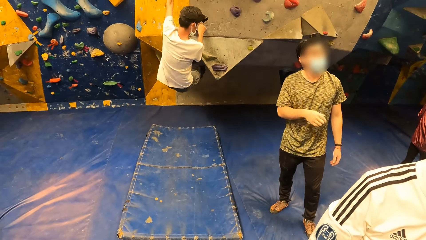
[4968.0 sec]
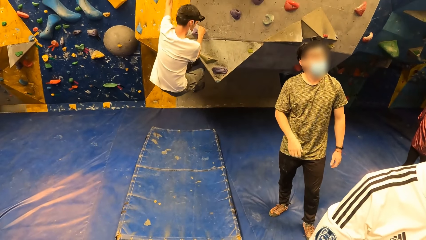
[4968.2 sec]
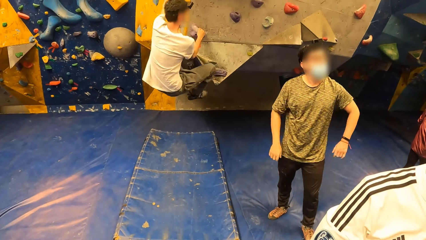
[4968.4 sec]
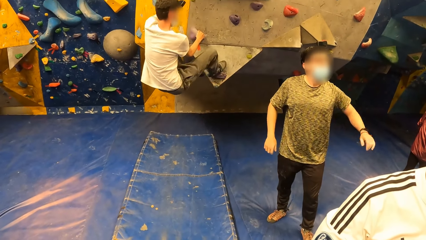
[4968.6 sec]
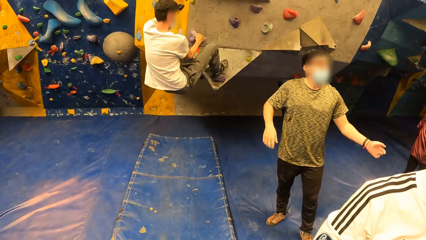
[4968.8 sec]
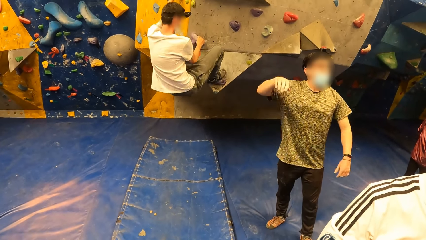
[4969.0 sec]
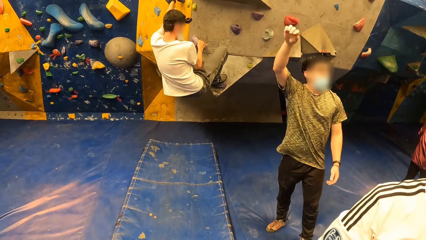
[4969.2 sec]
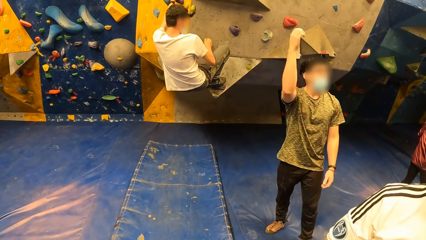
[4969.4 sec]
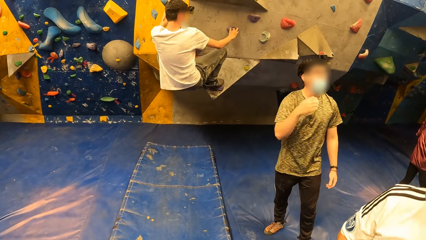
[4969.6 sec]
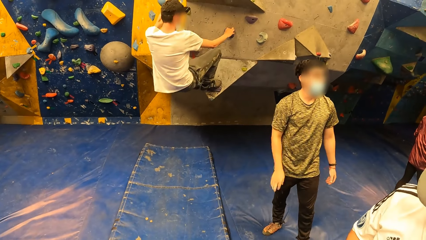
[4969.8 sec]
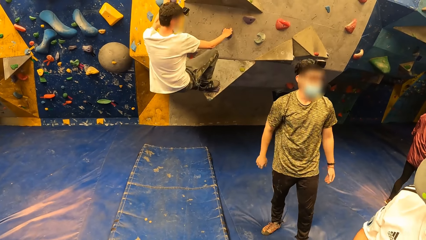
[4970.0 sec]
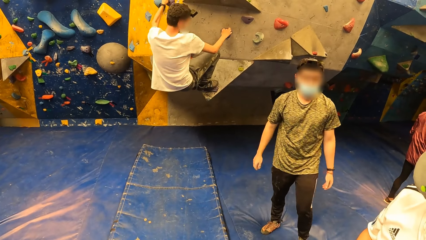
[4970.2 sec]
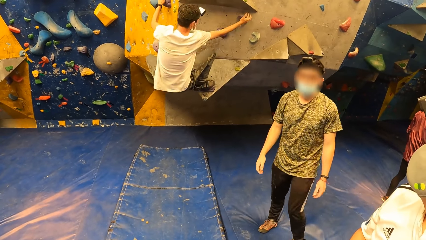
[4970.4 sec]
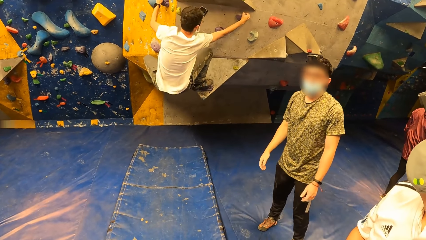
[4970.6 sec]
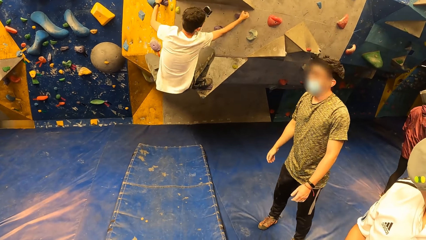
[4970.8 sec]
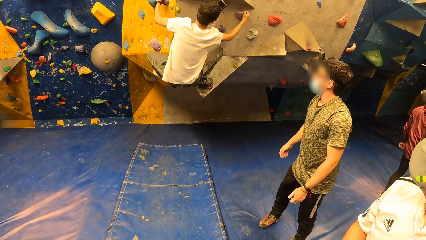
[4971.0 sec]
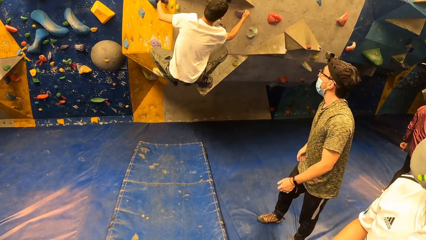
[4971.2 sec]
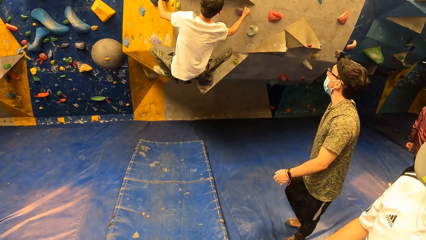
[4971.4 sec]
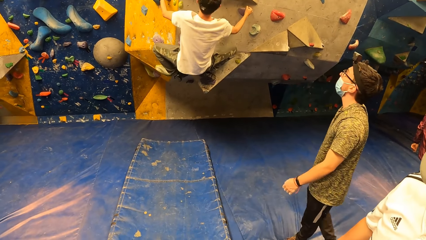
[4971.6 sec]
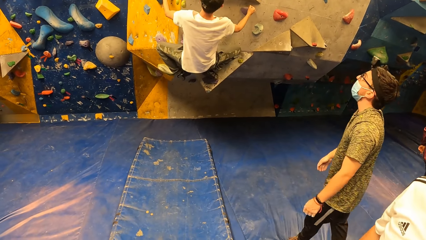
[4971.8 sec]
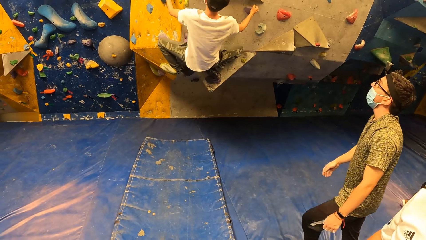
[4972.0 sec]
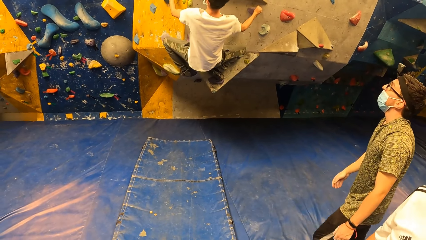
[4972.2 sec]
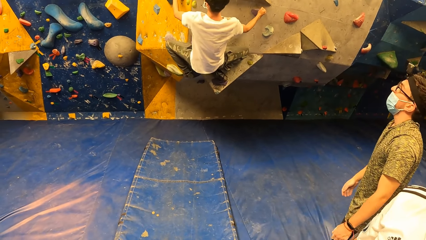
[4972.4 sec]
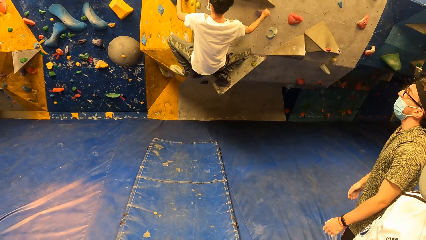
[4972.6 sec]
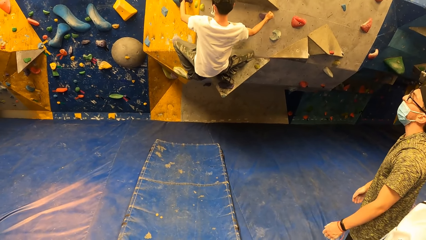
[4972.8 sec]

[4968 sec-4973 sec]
The man climbs the wall.

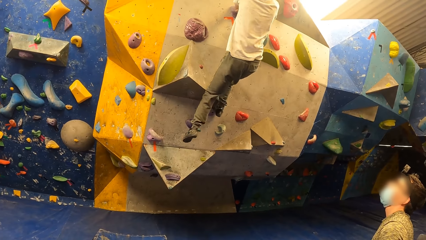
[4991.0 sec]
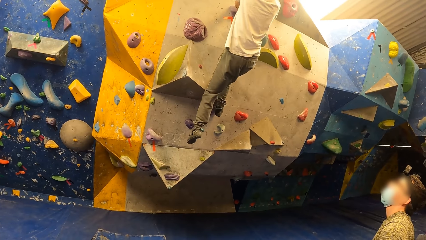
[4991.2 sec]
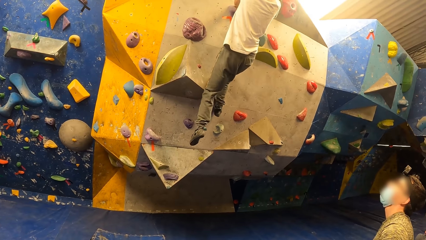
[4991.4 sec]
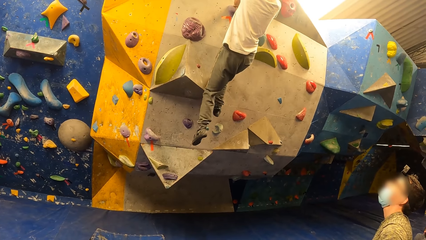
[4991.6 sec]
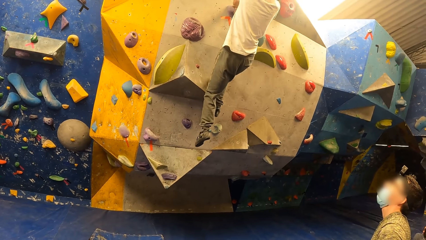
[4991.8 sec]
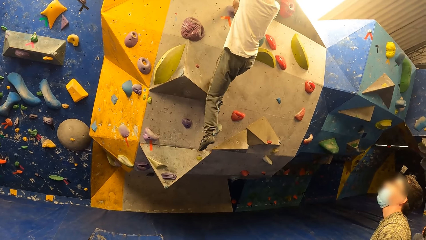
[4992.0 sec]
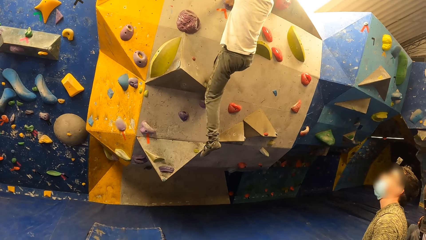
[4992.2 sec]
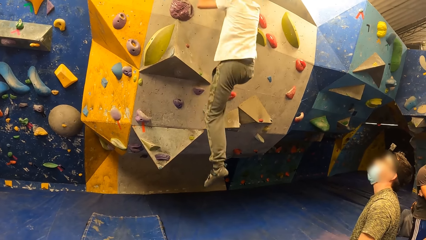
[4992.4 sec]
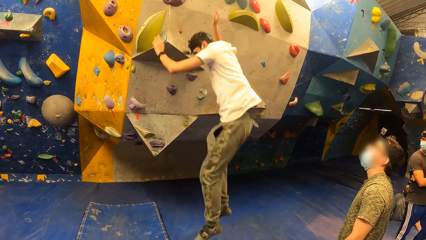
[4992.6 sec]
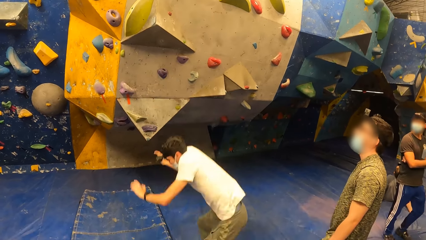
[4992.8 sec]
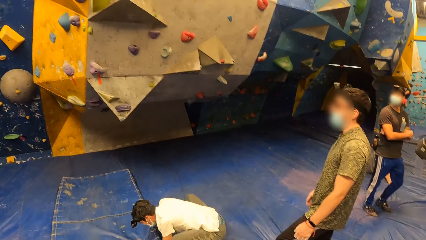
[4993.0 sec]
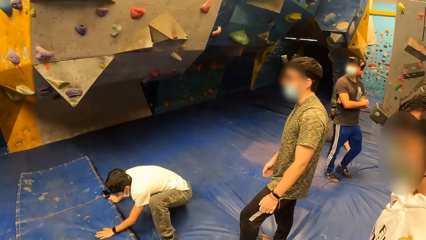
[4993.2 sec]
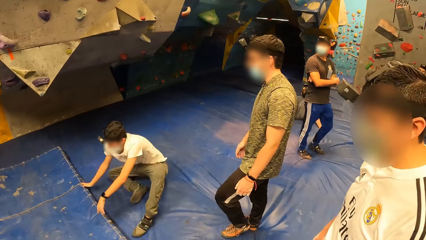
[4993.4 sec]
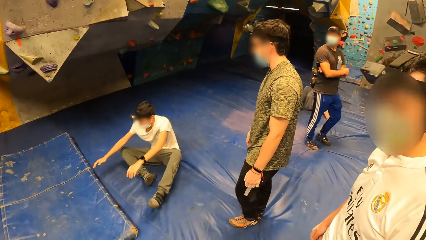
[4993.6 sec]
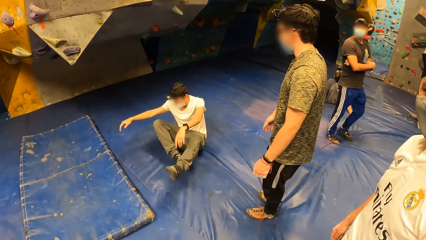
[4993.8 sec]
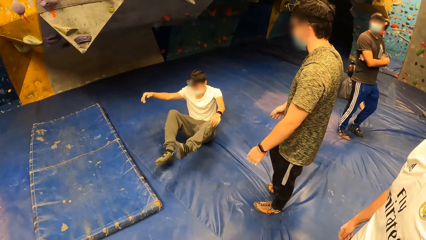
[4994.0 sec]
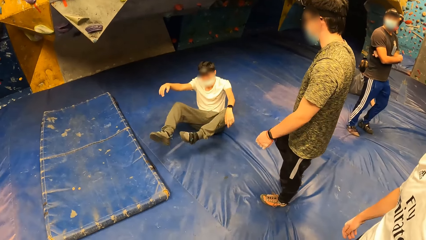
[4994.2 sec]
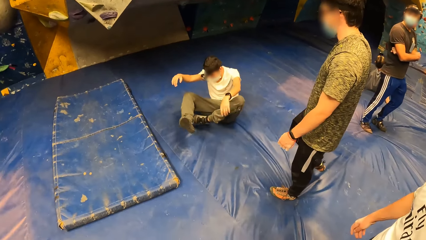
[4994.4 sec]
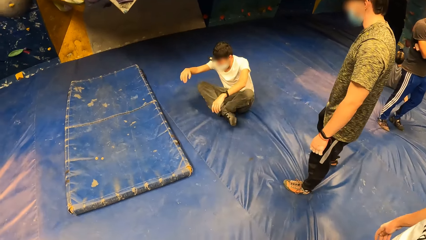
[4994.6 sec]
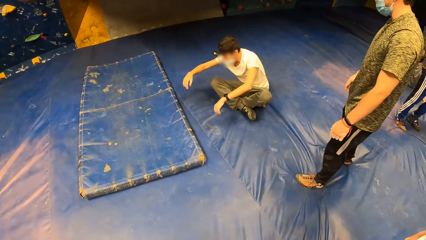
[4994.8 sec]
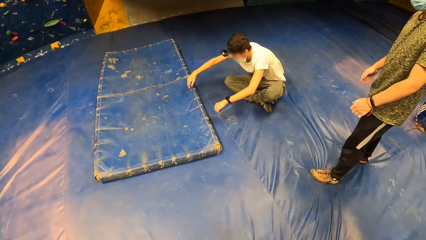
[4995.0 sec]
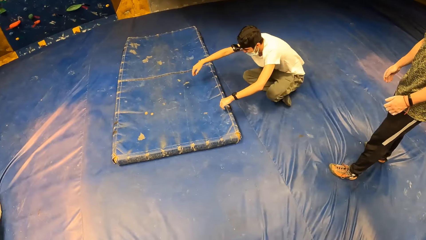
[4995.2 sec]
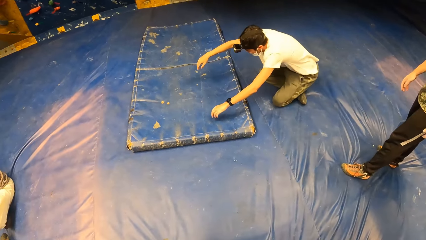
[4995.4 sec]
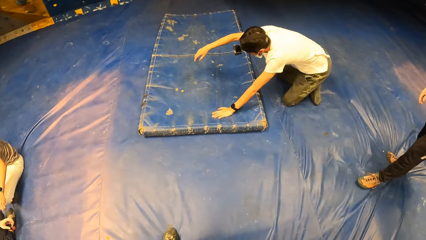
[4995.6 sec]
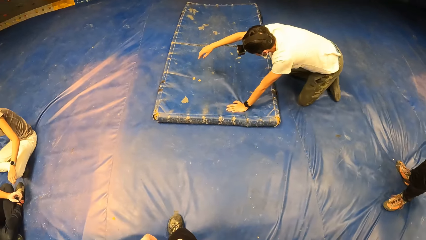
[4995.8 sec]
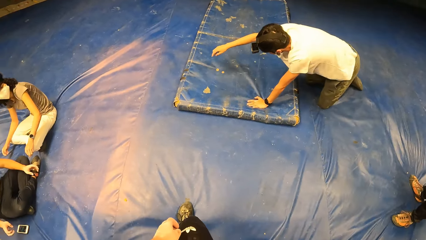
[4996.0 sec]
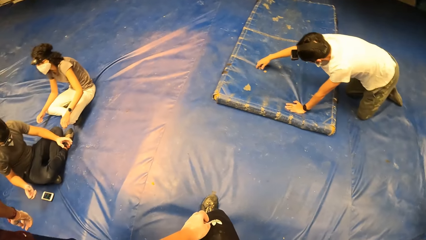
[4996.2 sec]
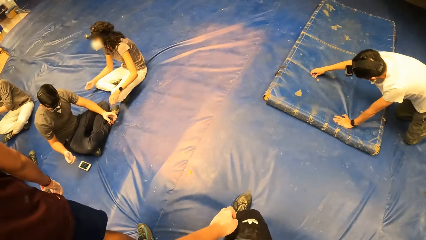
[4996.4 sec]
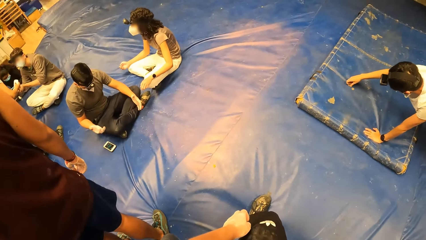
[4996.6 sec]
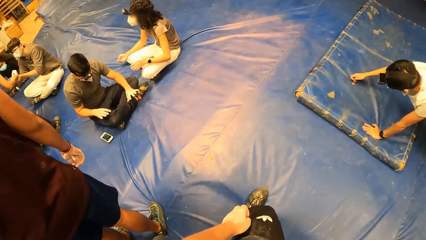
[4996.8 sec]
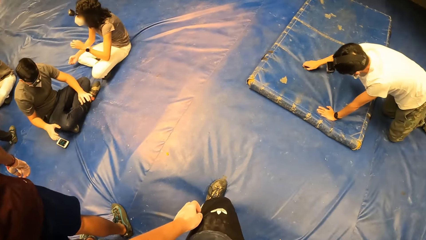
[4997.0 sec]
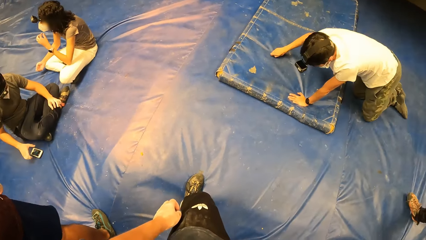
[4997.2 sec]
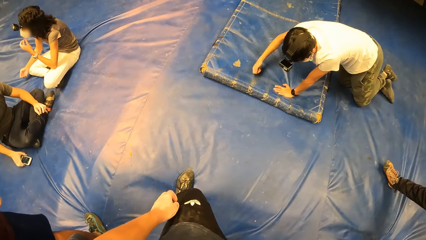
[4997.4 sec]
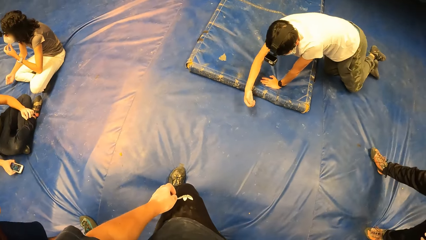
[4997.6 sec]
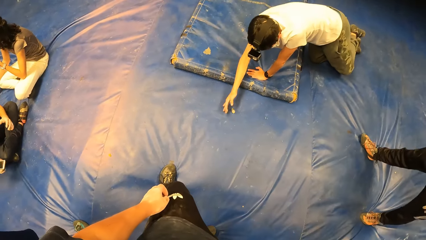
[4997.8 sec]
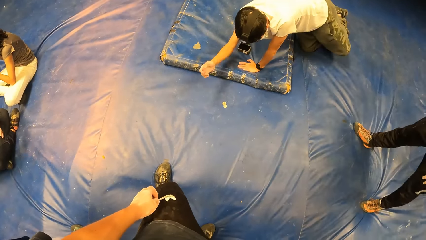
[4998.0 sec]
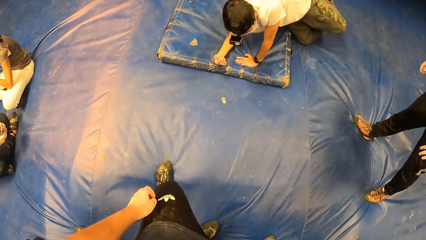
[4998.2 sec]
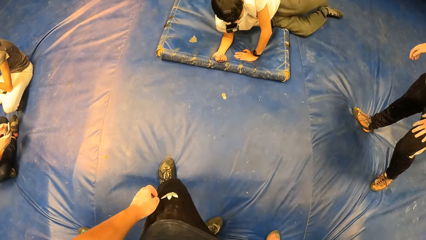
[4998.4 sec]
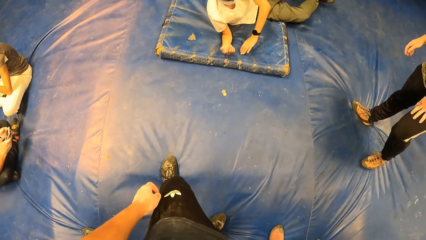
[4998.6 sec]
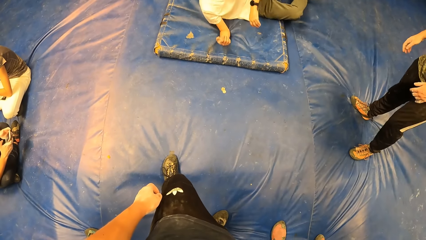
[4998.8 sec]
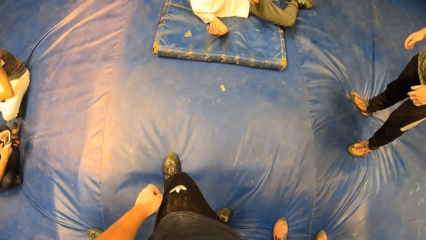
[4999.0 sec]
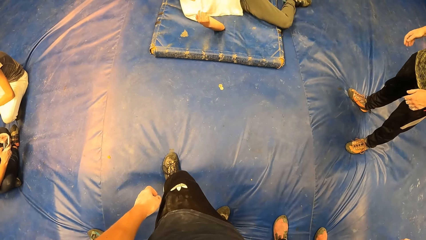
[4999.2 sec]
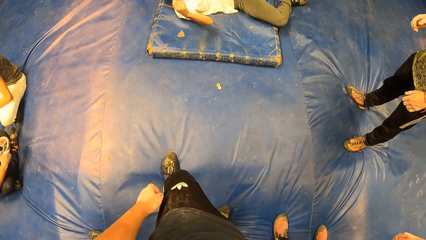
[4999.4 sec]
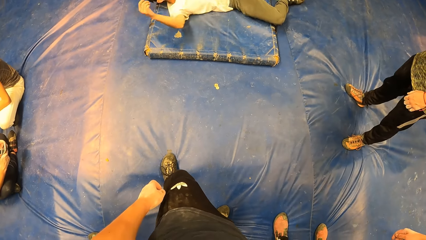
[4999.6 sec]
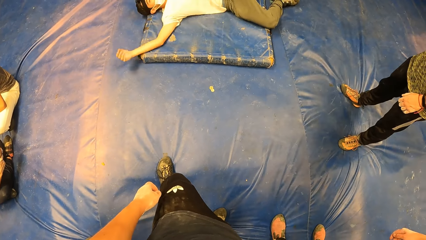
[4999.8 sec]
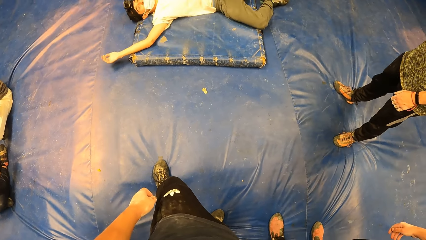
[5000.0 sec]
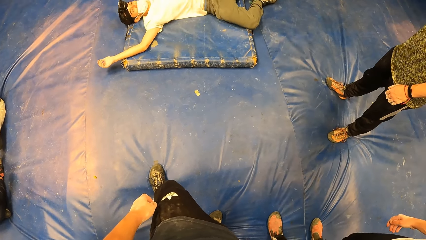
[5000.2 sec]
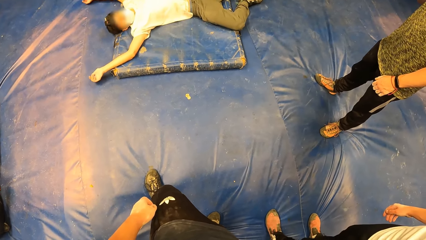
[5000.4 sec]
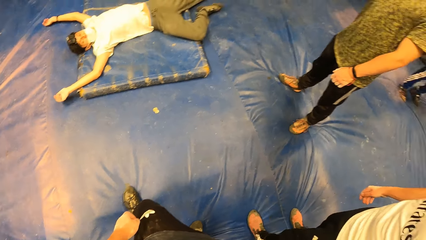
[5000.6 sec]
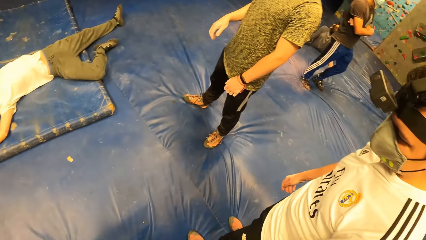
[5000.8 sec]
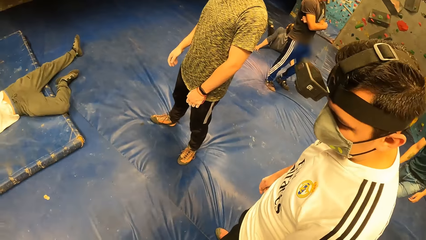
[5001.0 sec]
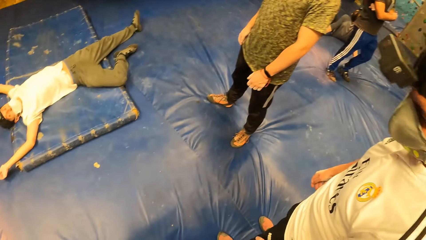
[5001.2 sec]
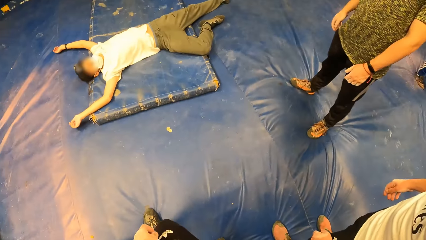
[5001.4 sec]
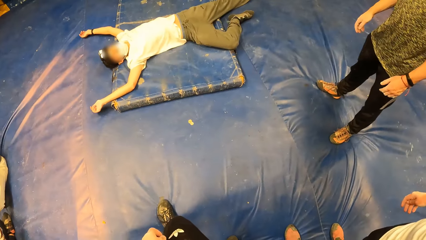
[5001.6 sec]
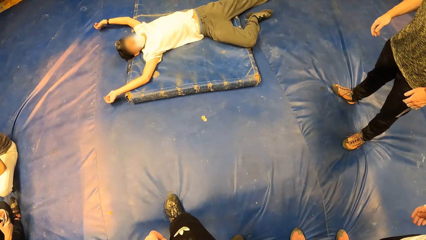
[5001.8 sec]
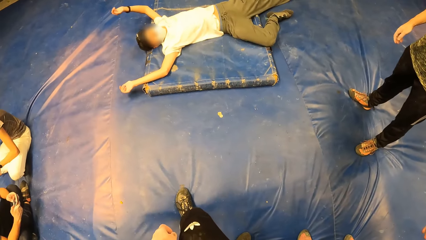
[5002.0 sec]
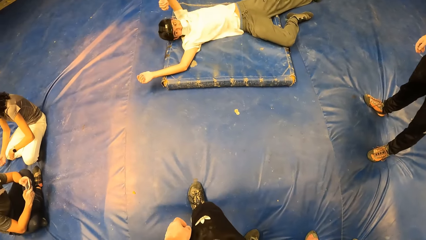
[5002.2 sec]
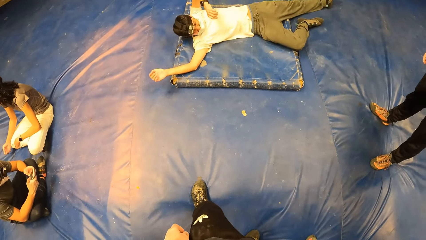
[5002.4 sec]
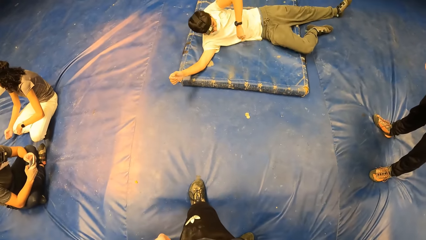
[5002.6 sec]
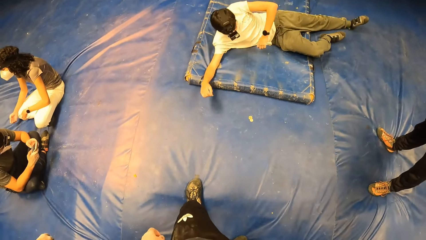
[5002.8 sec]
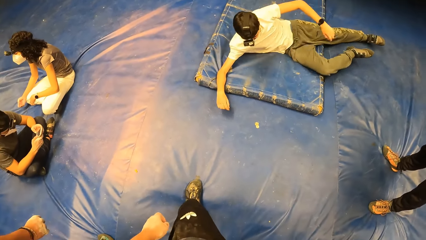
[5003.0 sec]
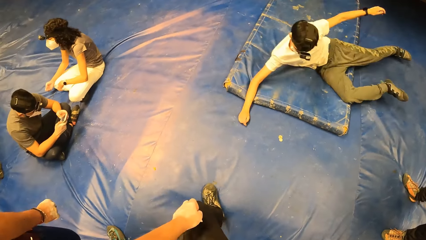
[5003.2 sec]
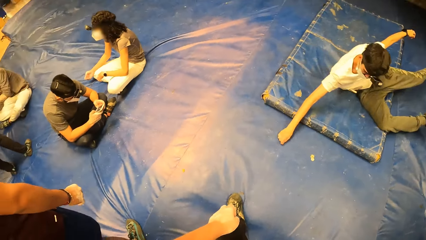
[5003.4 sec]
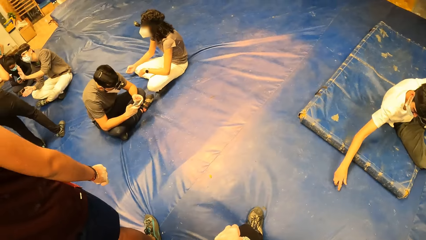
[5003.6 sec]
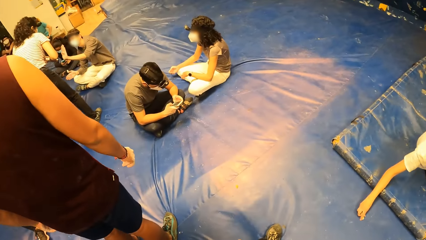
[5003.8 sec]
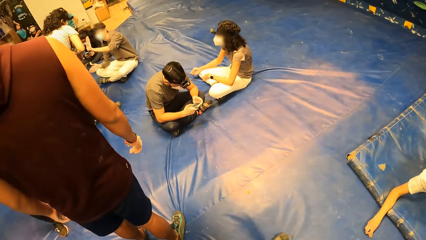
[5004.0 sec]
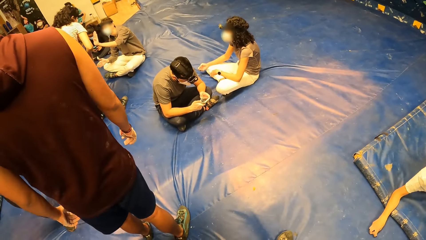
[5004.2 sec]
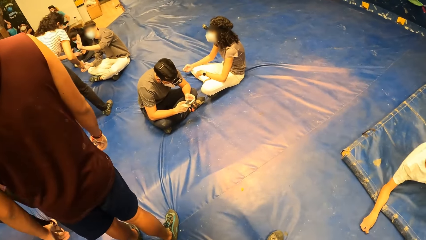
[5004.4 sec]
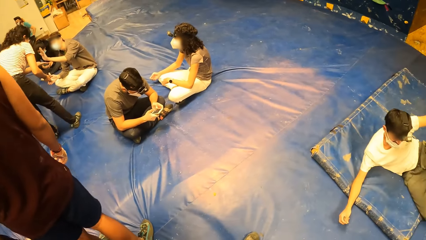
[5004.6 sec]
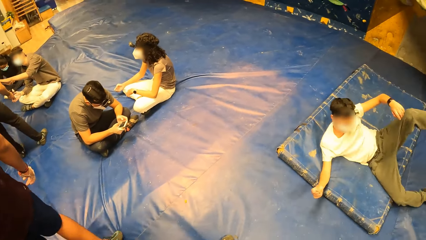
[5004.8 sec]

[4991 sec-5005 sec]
The man jumps off the wall and lays down on the mat.
